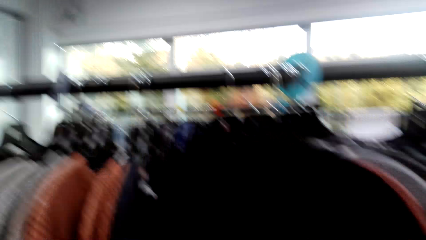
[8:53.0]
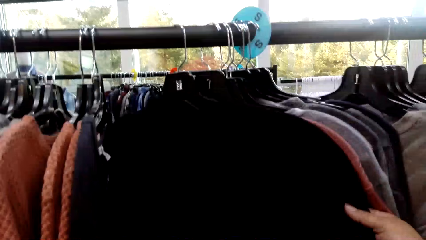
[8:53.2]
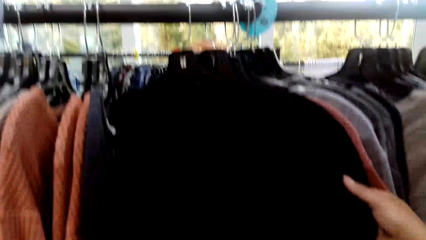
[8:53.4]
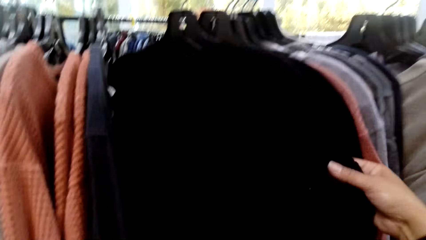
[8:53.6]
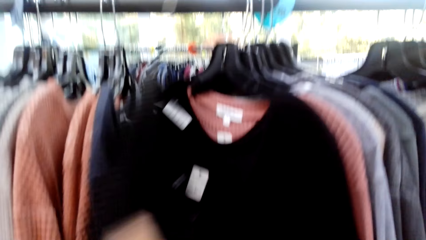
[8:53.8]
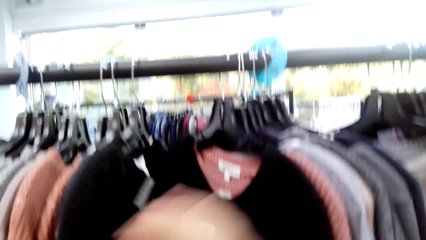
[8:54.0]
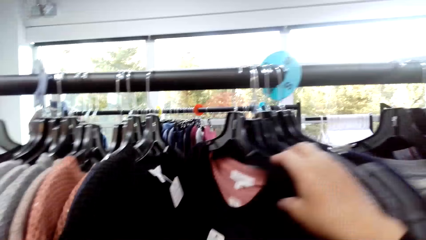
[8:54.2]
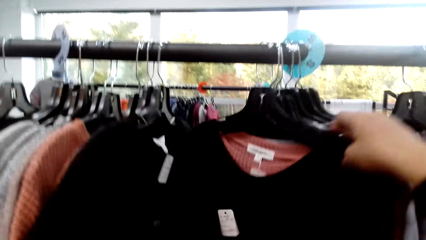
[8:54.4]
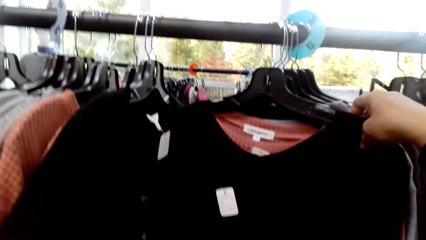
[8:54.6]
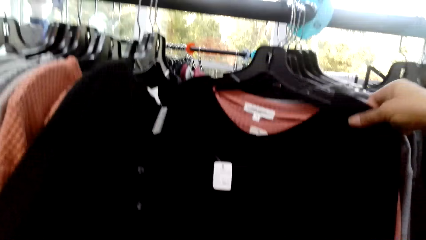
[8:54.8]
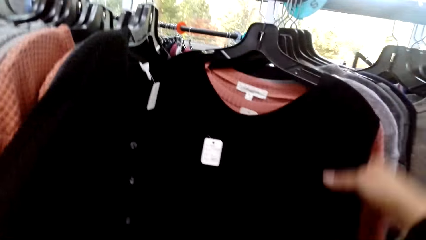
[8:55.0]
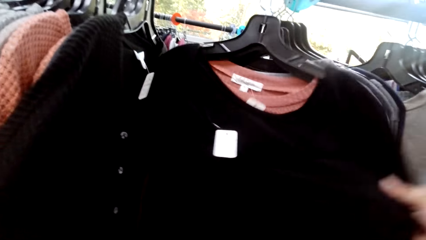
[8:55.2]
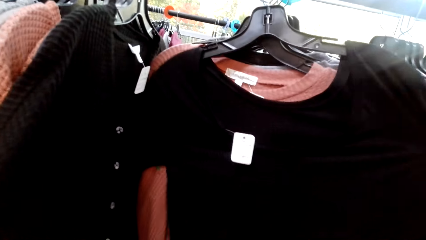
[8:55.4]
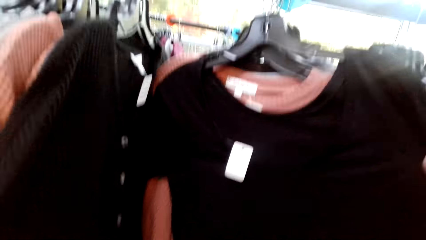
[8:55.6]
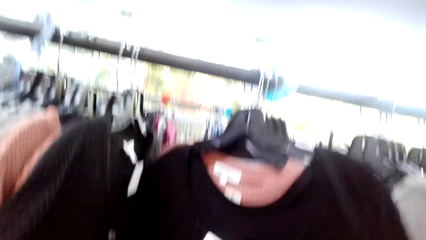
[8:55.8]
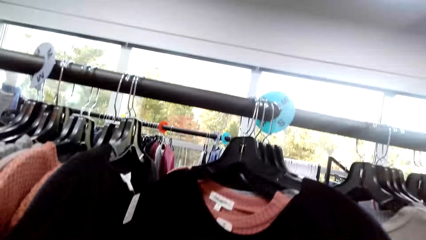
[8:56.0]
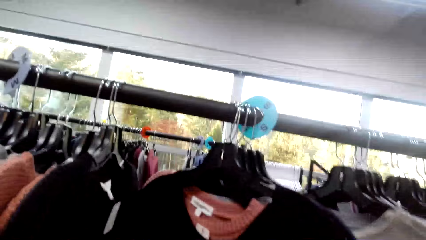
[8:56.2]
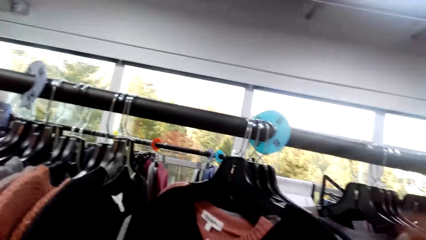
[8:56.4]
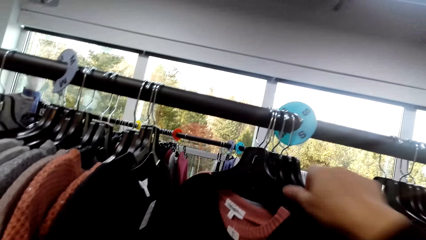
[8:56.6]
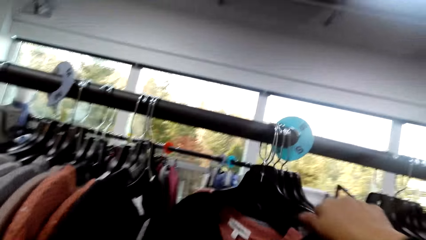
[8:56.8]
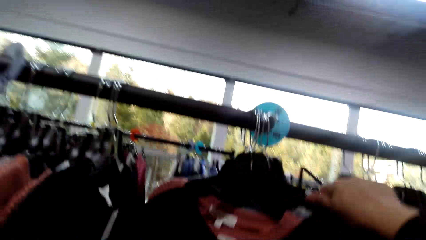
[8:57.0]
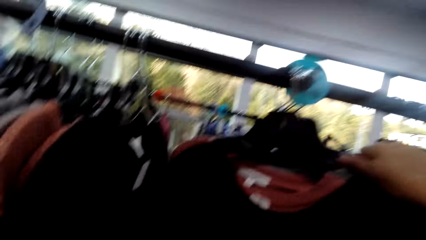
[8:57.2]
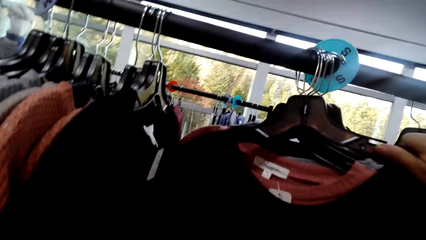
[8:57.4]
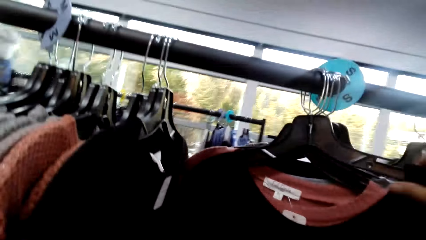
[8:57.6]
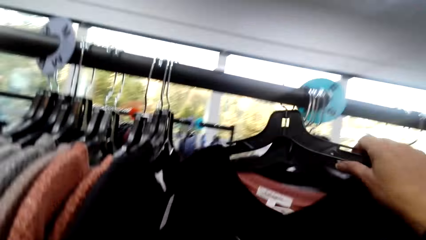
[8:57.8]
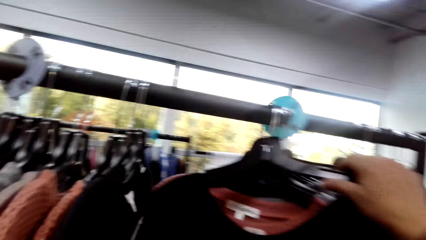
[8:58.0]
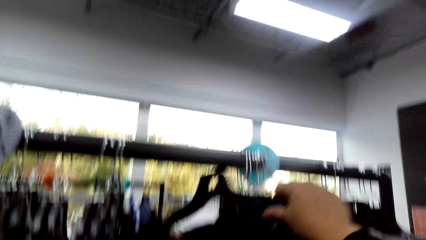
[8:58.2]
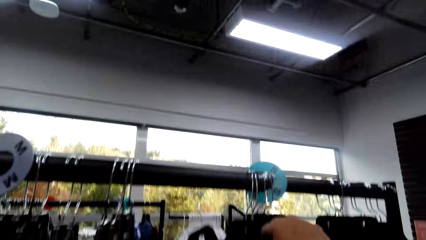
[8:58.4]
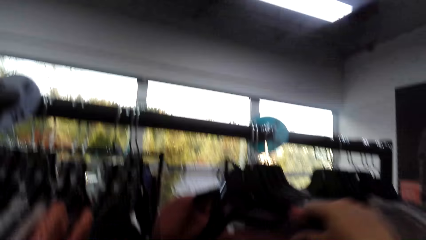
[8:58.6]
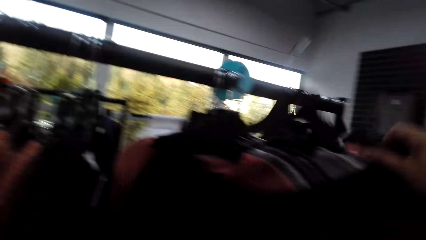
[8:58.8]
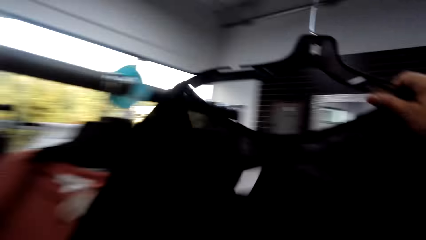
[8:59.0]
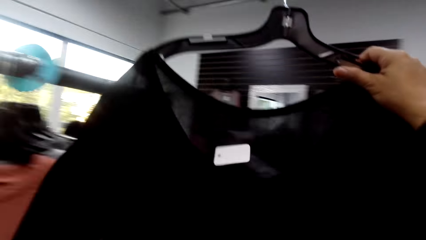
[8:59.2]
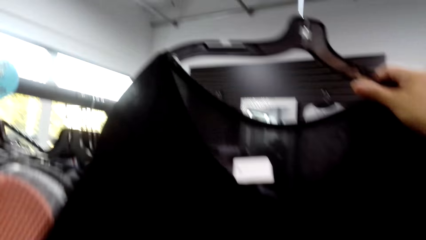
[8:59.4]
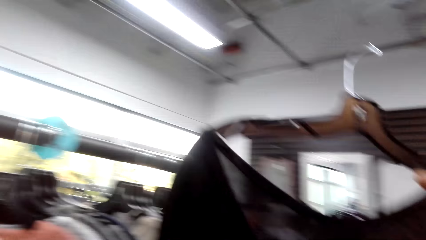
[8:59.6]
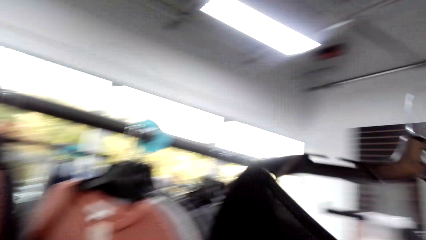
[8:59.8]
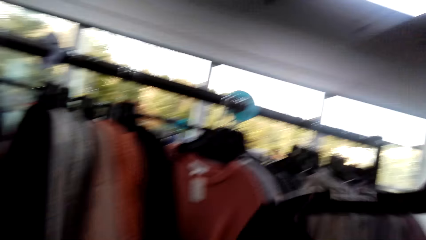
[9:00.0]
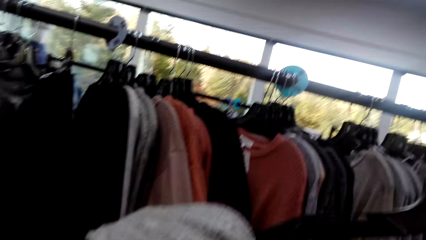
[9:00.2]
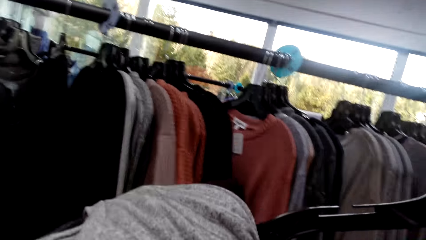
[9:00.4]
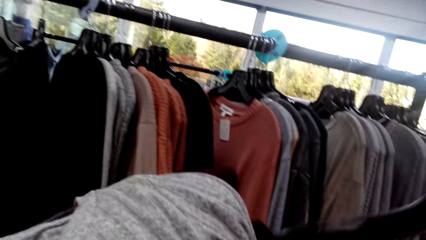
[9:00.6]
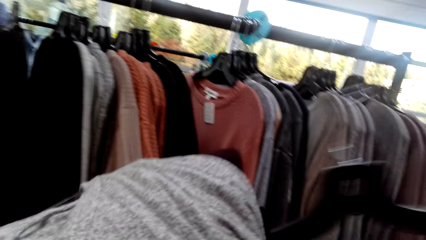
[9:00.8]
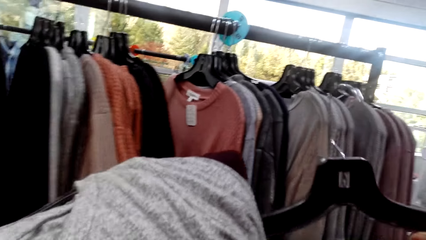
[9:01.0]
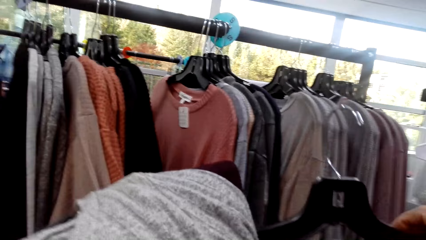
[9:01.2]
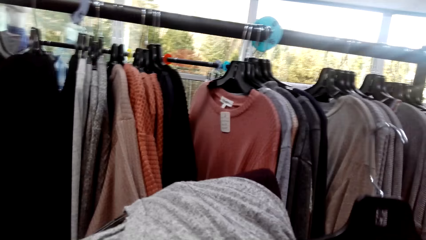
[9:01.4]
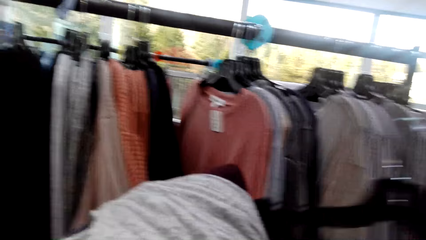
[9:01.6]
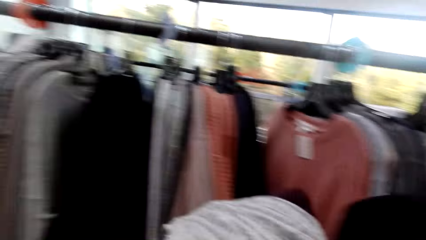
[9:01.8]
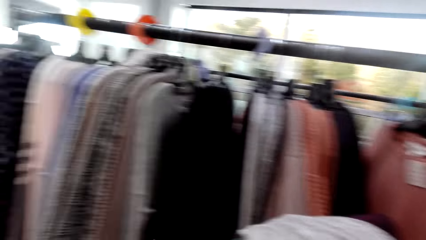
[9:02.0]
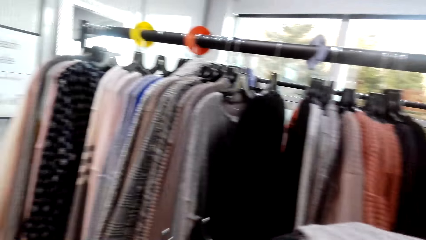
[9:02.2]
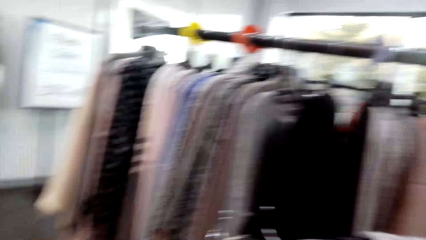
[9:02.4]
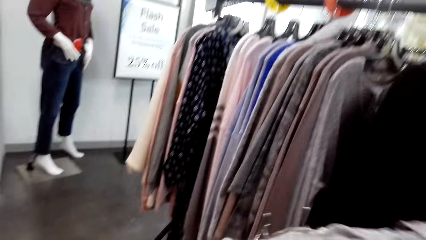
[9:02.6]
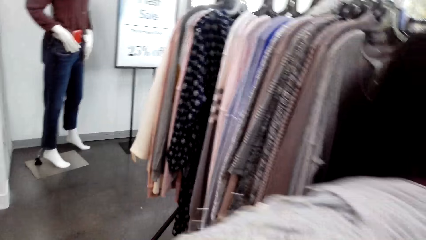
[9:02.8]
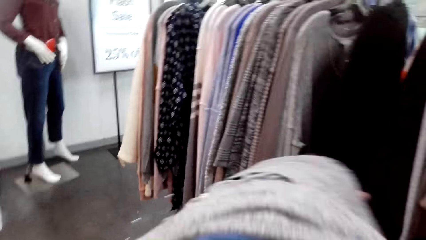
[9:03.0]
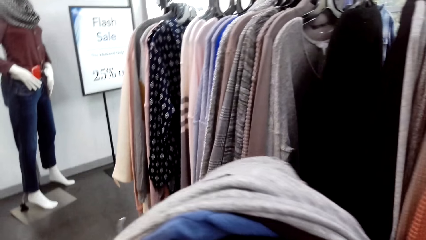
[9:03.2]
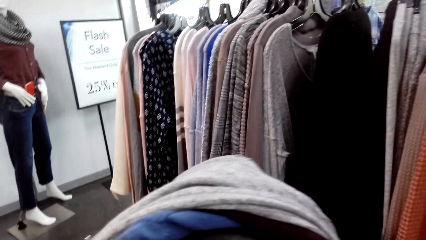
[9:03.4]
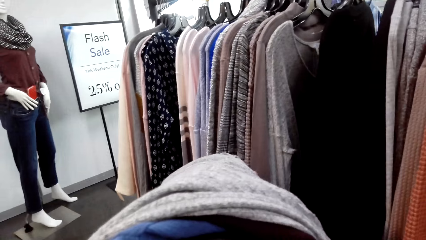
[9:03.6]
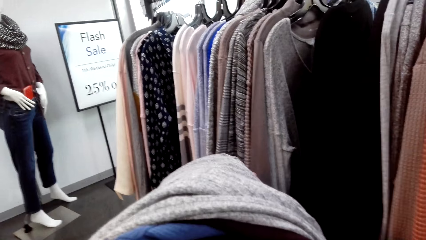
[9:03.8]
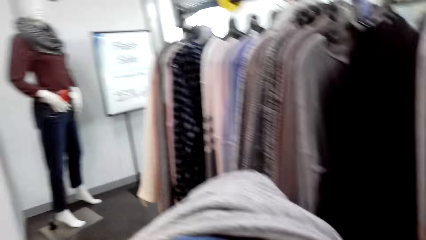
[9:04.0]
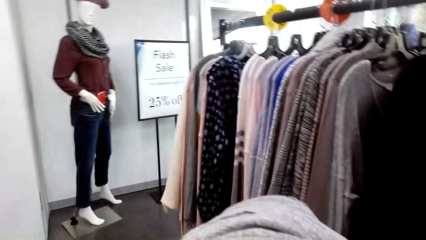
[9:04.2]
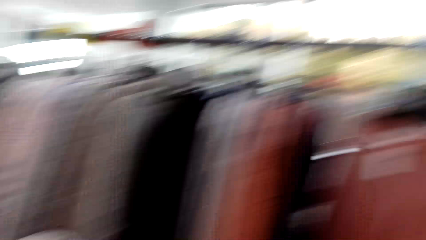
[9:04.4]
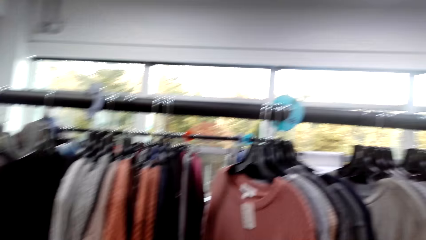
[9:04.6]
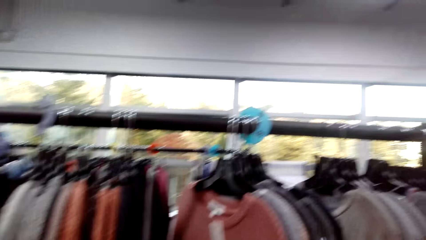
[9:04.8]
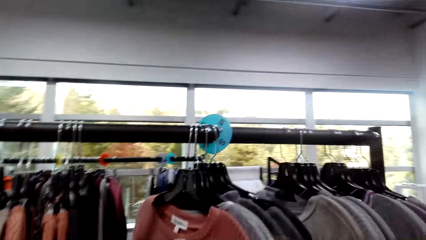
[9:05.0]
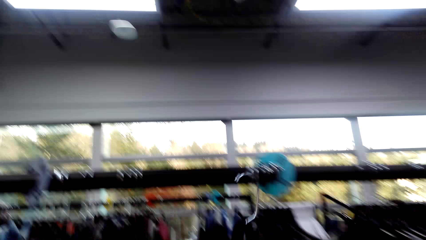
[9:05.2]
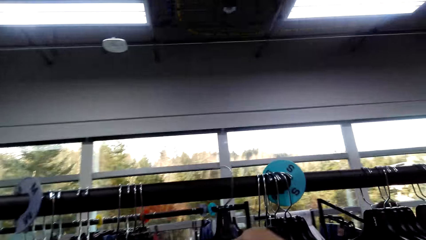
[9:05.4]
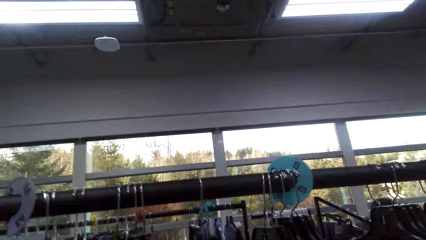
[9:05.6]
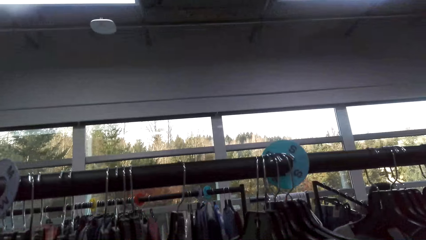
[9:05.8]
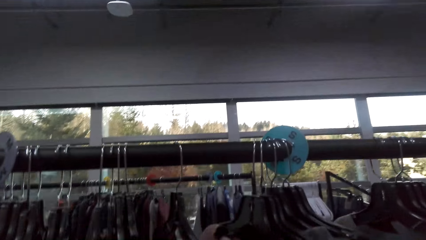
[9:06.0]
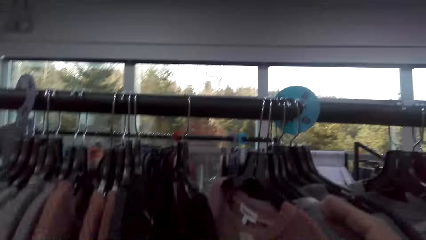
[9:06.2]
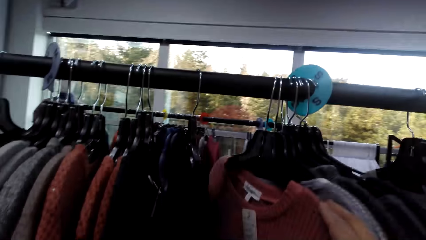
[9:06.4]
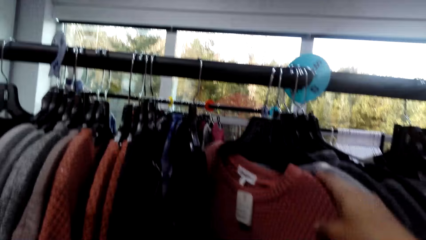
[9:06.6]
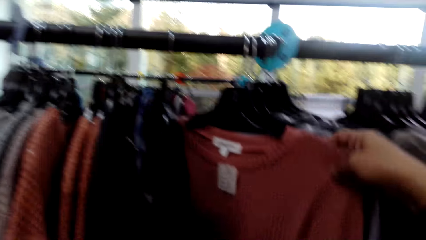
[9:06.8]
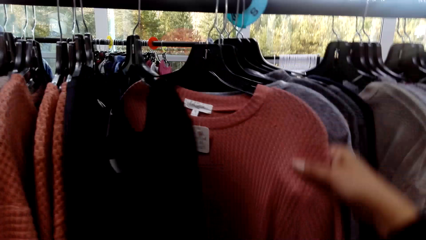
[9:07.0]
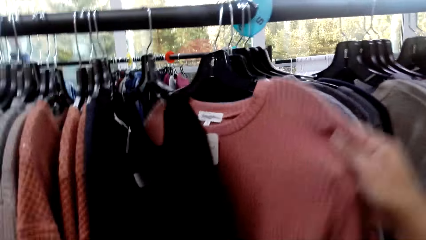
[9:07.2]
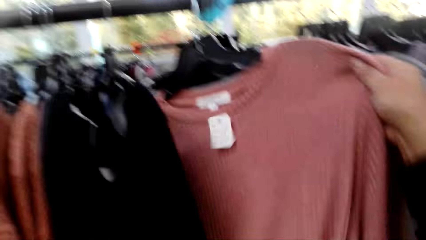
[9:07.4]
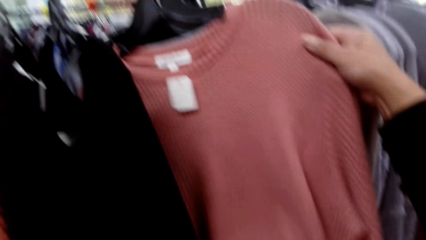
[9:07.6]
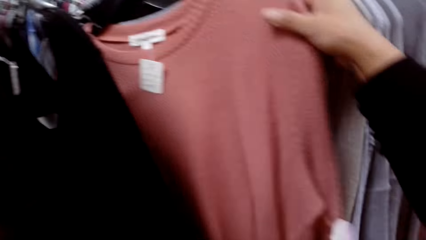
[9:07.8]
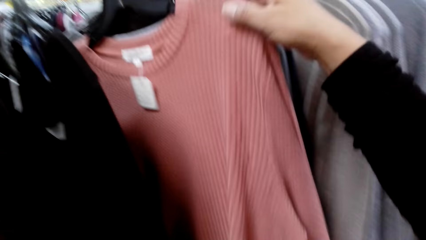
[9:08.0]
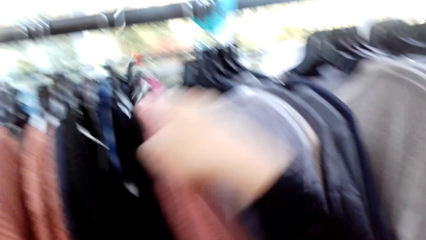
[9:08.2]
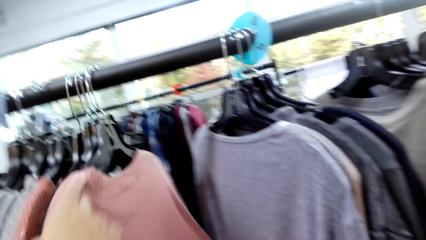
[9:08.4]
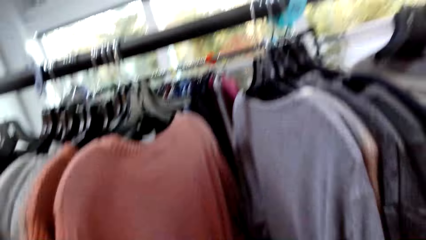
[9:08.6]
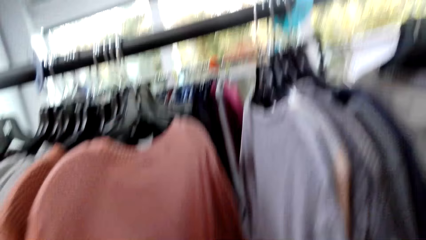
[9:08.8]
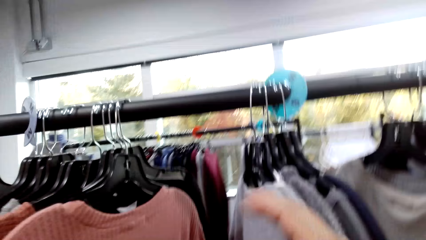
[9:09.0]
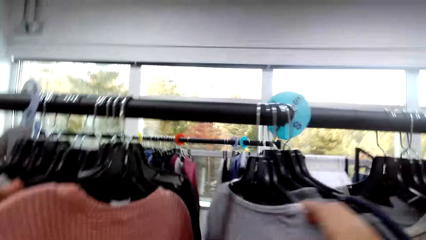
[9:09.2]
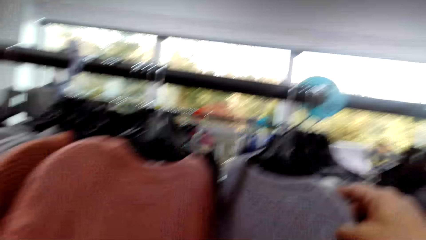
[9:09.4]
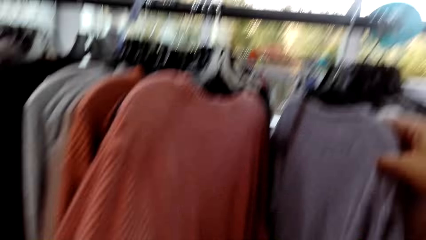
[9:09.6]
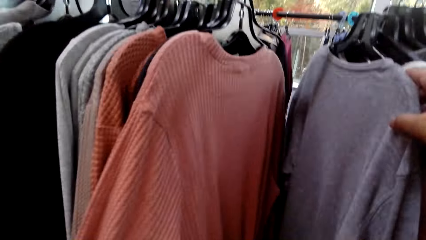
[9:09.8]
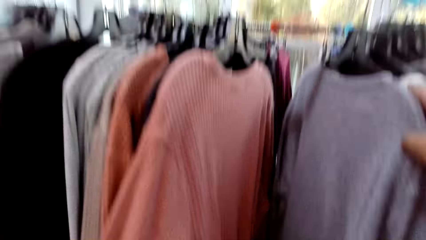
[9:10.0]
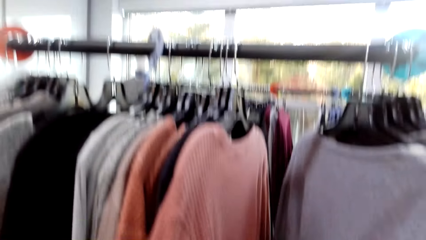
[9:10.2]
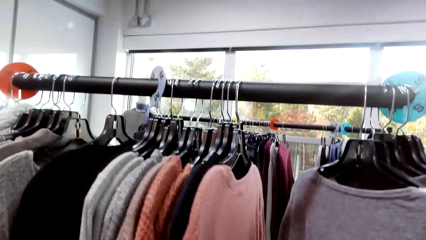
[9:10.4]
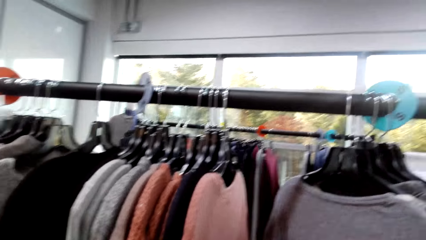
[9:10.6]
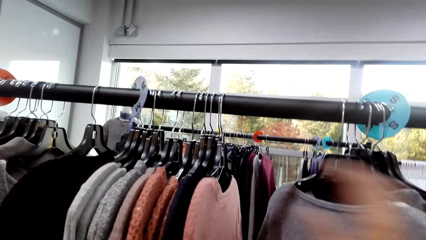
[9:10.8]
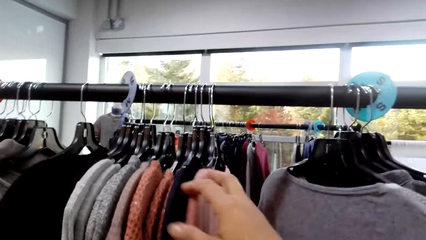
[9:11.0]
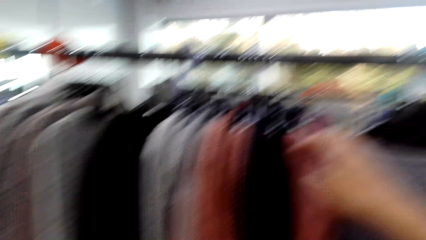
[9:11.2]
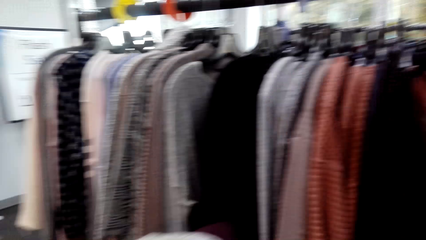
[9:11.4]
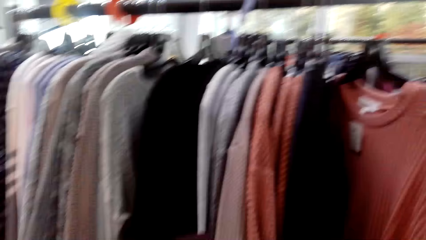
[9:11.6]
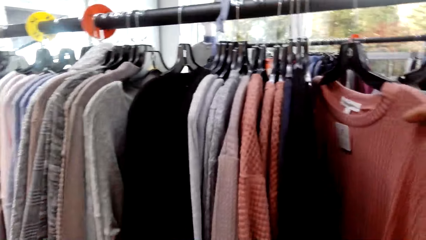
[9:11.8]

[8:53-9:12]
The camera wearer picks a top. They look around. They put the top on the stand. They look at the tops on the stand.
